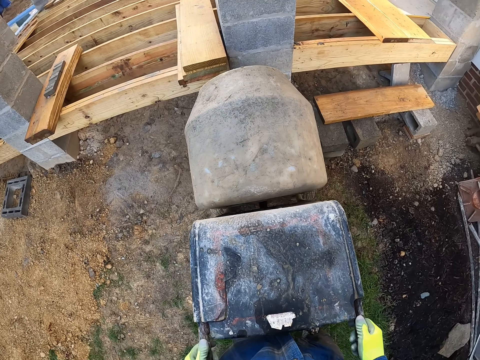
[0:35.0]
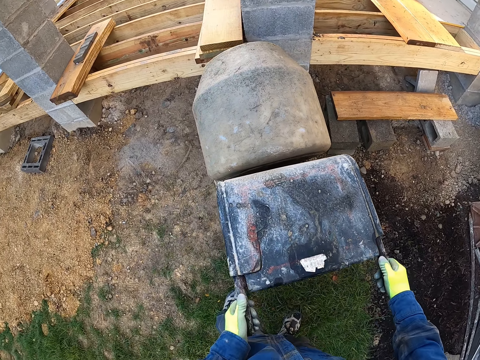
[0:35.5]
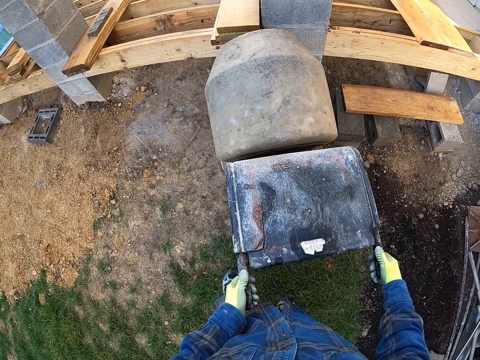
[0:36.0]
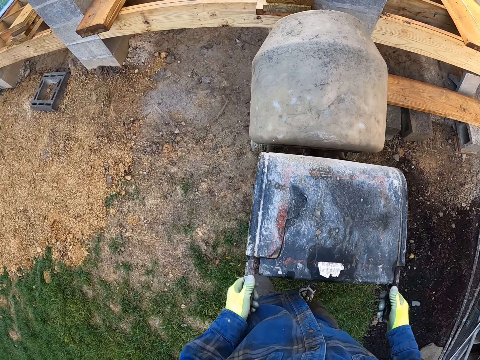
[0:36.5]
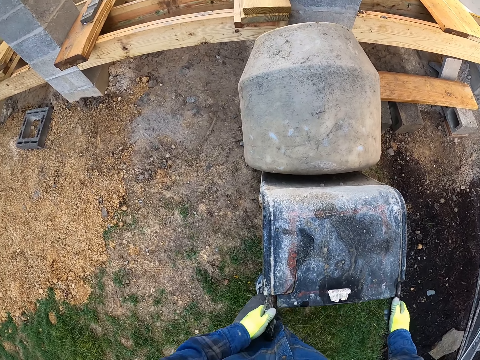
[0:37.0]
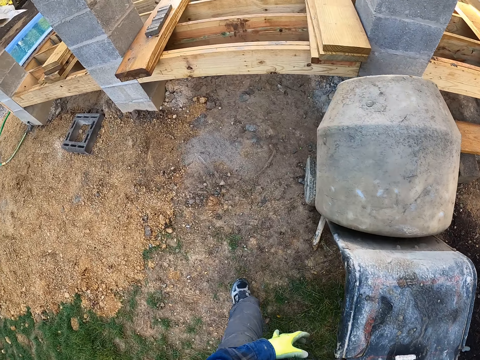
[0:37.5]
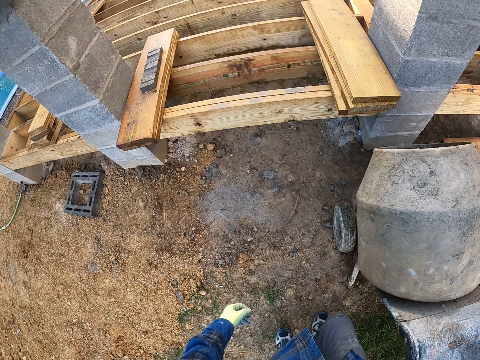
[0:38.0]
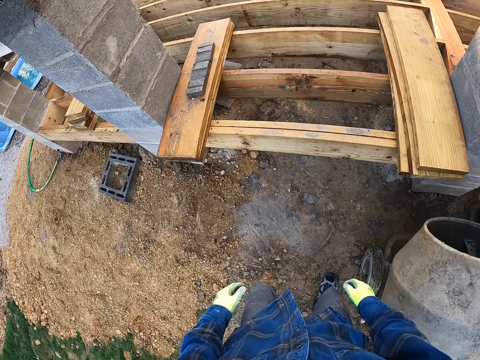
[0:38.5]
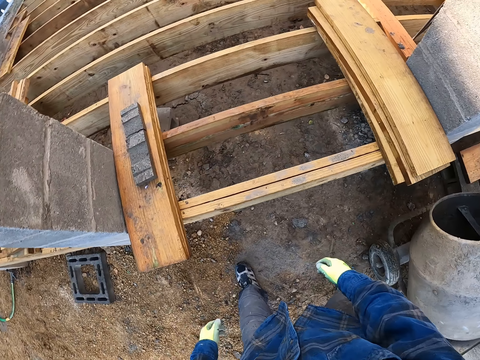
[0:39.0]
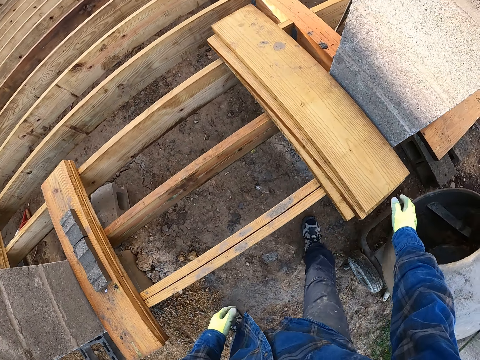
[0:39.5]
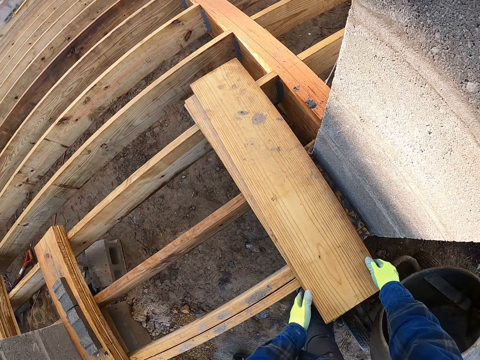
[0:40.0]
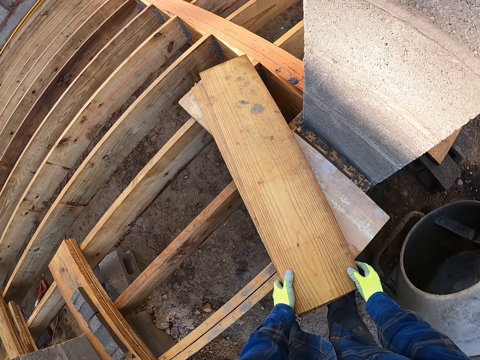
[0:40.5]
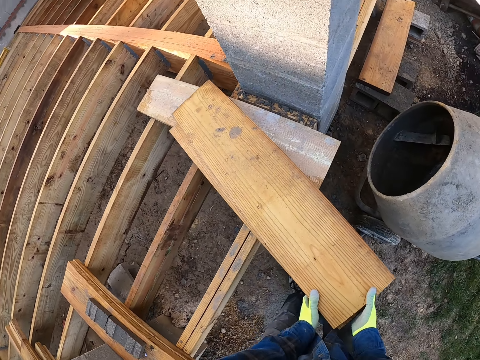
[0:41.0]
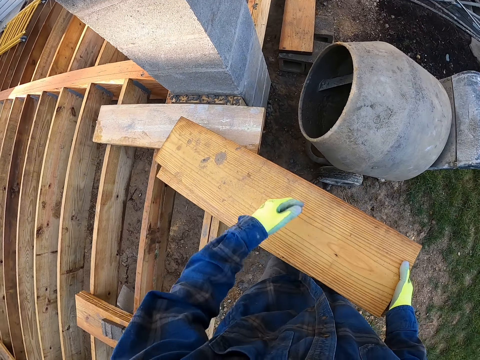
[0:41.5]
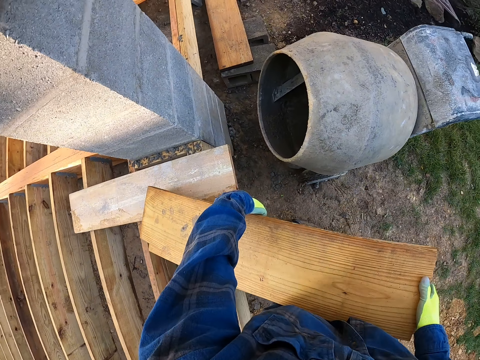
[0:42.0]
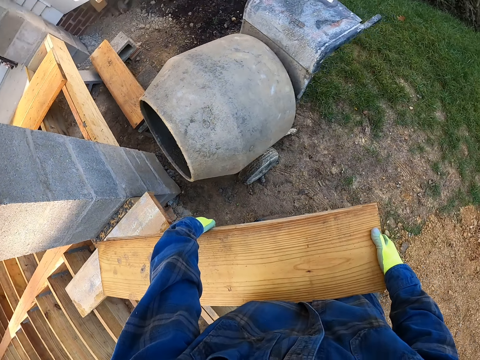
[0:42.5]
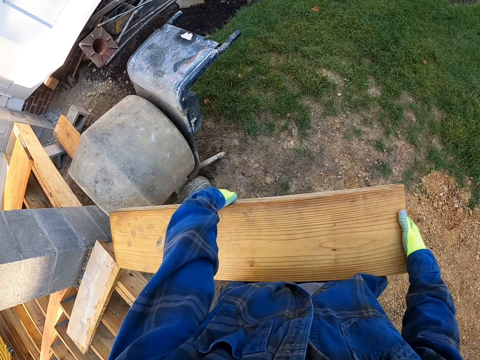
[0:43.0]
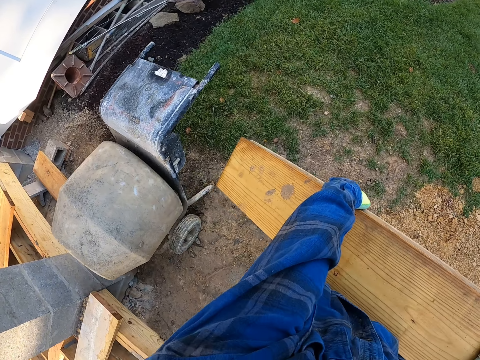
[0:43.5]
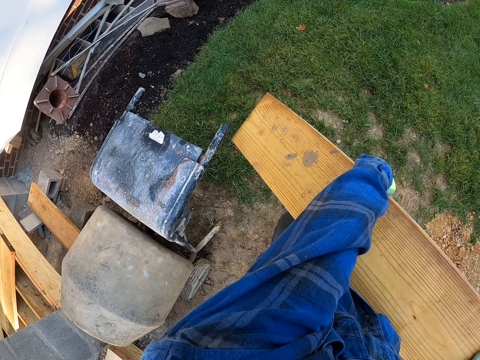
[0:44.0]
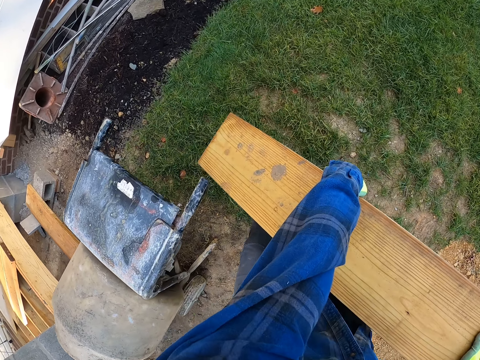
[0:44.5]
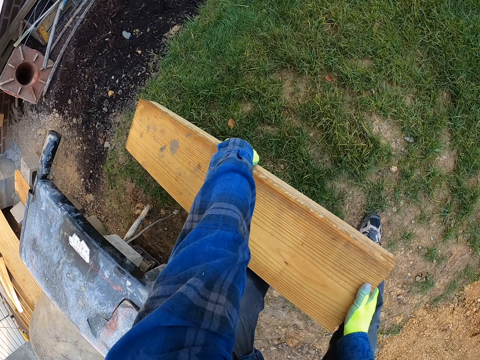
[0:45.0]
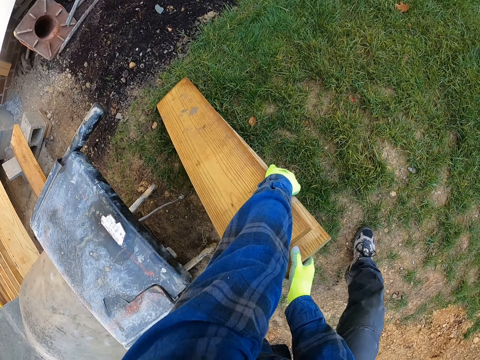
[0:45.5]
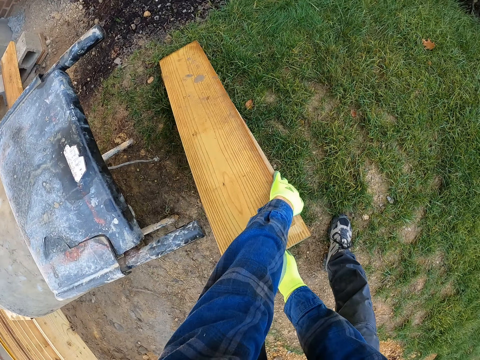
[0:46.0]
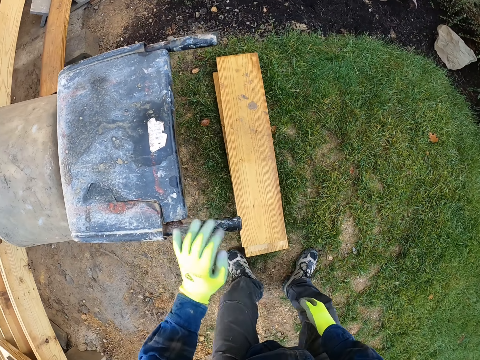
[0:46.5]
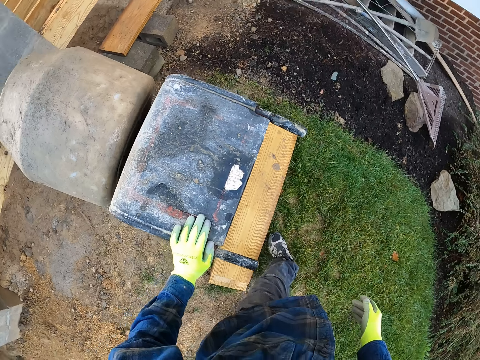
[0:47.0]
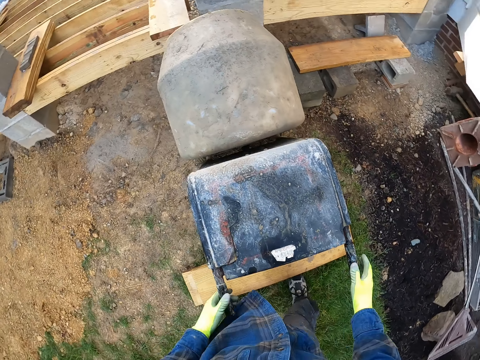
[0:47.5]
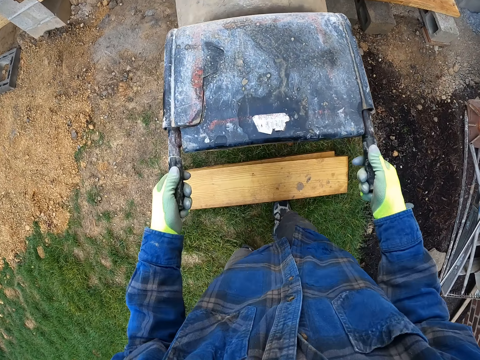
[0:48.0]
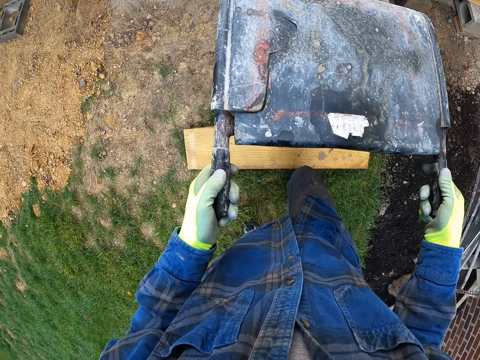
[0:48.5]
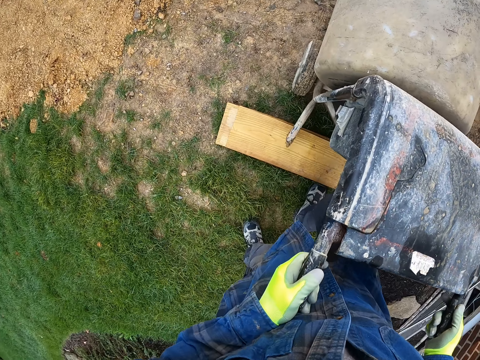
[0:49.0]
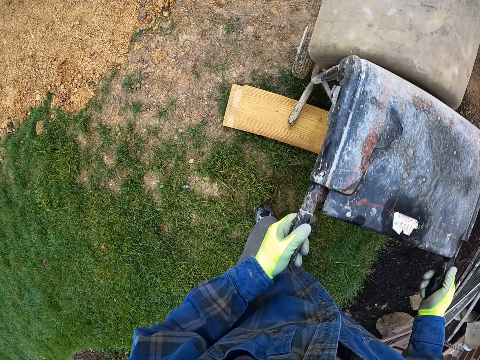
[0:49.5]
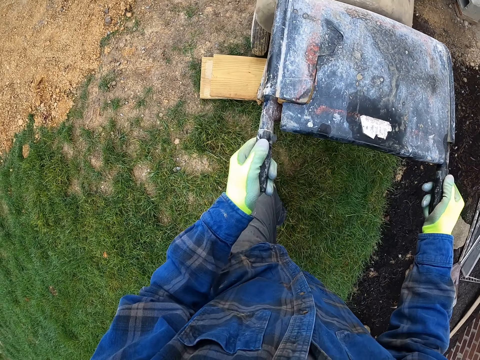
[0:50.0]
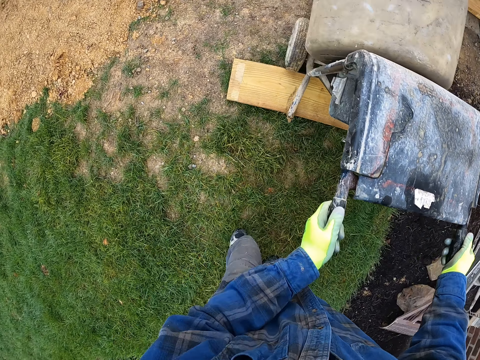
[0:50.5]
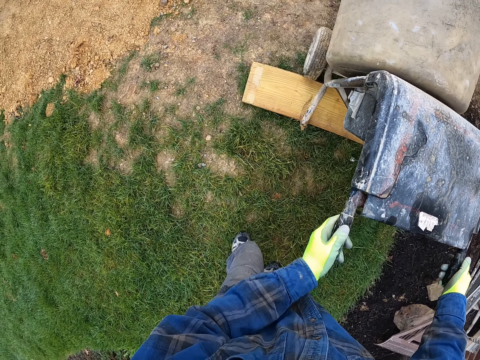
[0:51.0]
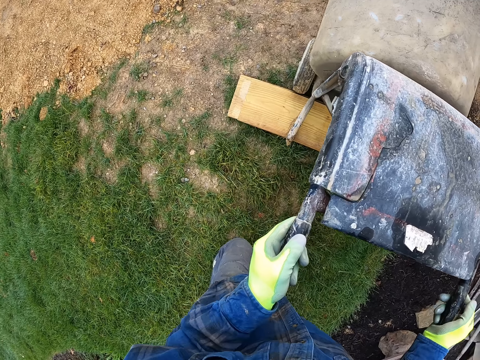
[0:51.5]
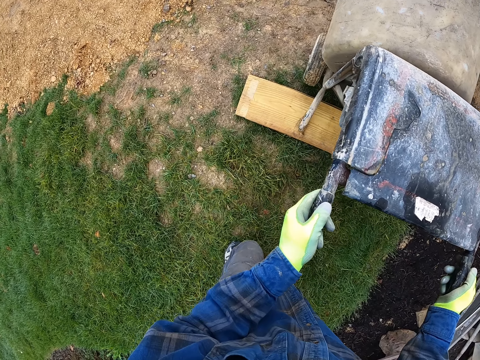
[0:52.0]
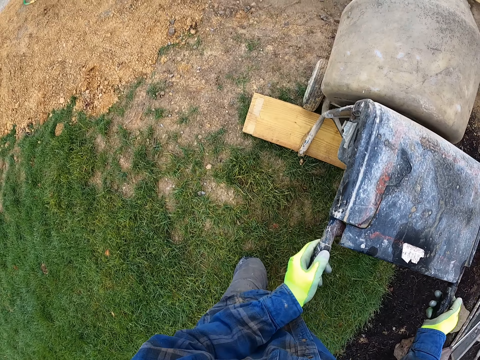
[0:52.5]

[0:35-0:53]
The camera wearer places the concrete mixer on the floor. He moves some pieces of wood on a wood frame with his hands. He picks up a piece of wood. He carries some of the pieces of wood on the wood frame. He drops the pieces of wood on the floor. He lifts the concrete mixer and places the concrete mixer on the pieces of wood.

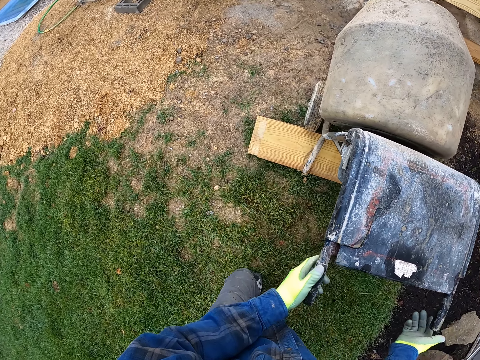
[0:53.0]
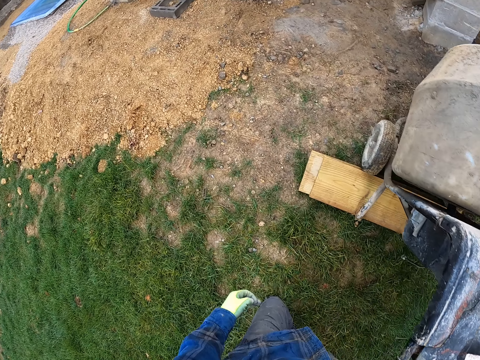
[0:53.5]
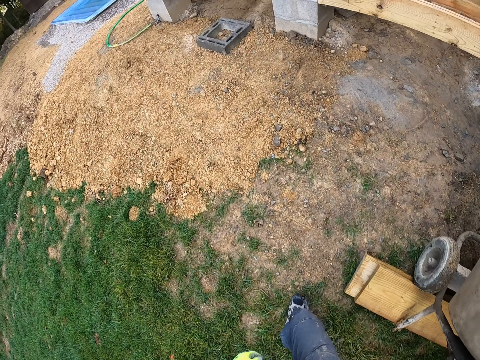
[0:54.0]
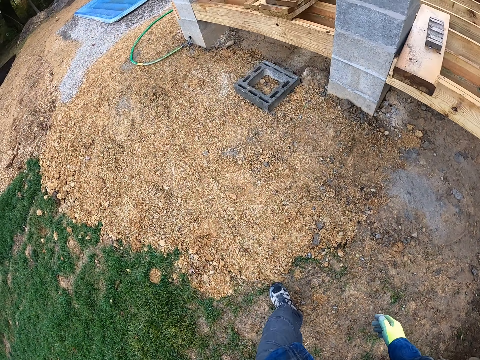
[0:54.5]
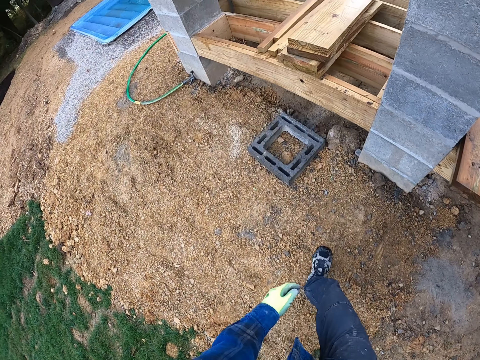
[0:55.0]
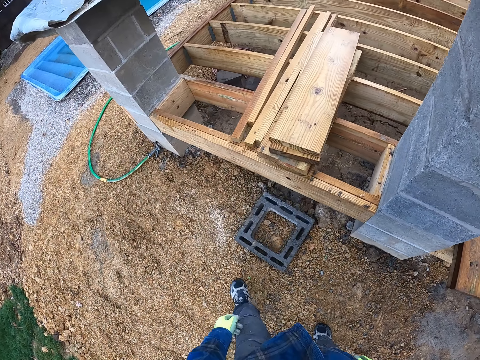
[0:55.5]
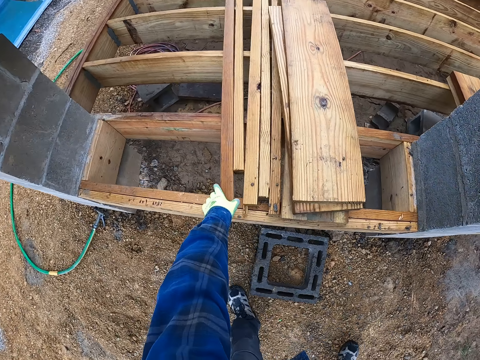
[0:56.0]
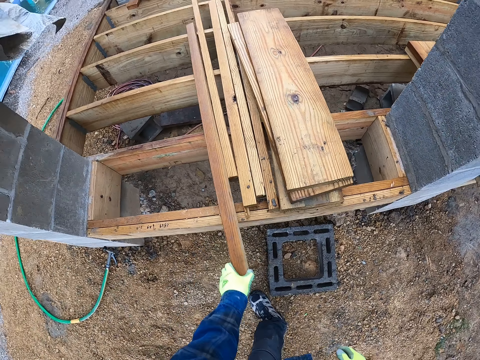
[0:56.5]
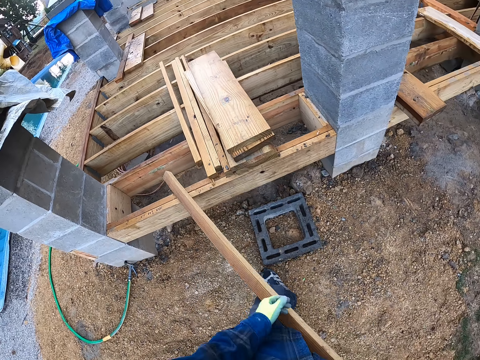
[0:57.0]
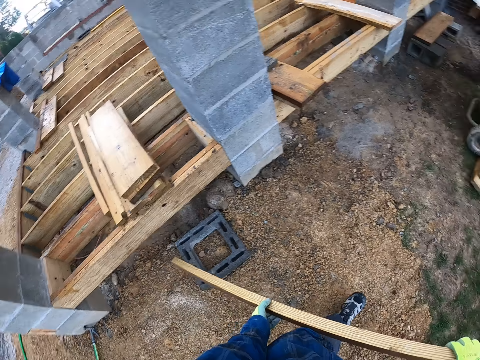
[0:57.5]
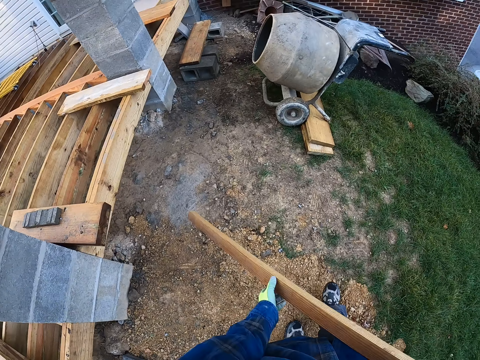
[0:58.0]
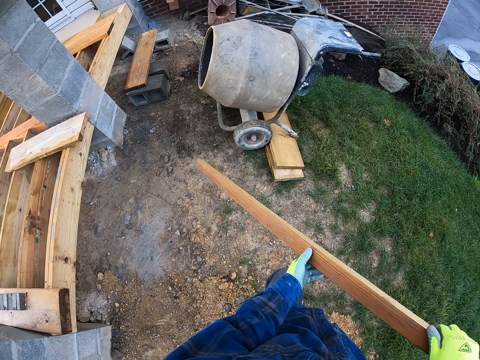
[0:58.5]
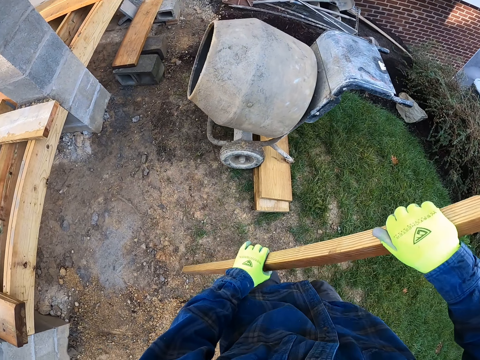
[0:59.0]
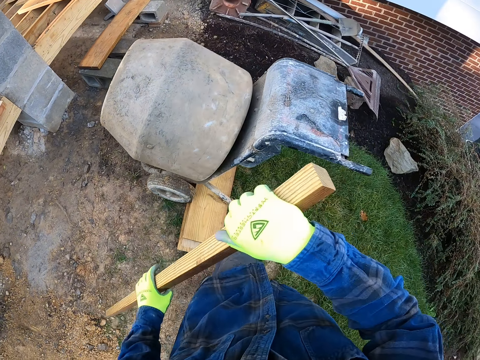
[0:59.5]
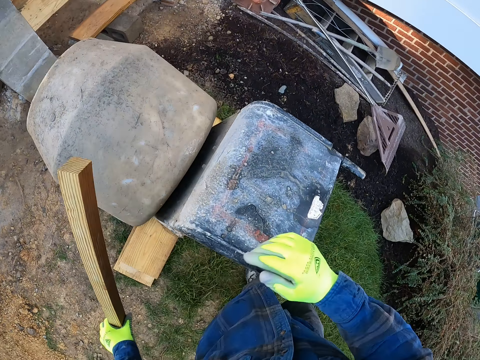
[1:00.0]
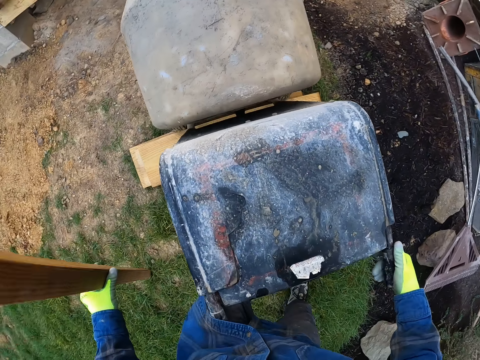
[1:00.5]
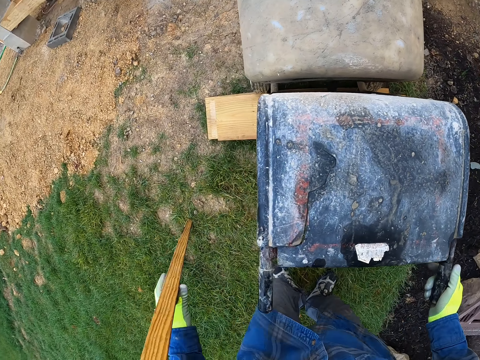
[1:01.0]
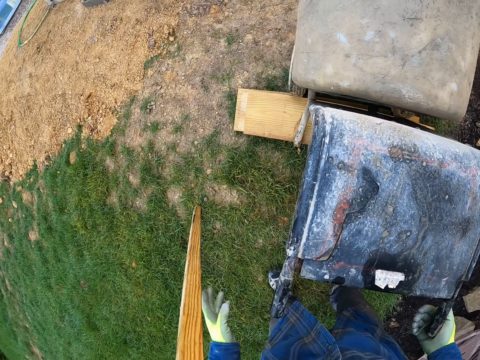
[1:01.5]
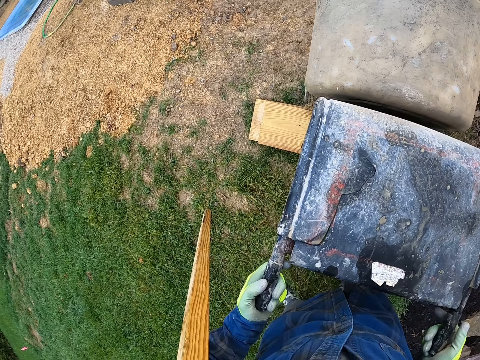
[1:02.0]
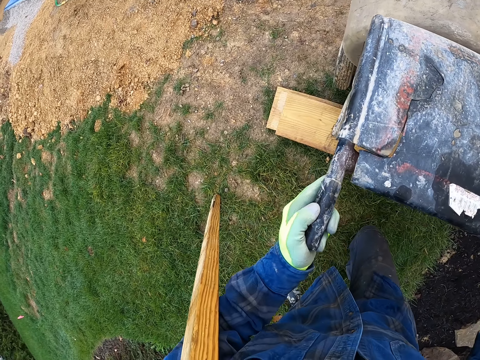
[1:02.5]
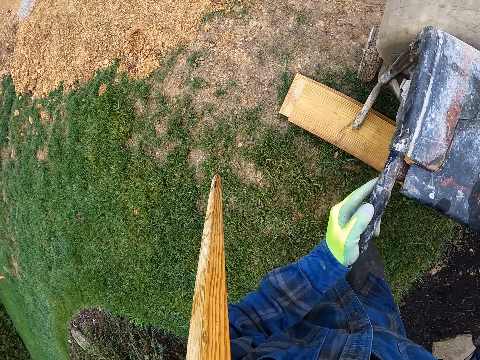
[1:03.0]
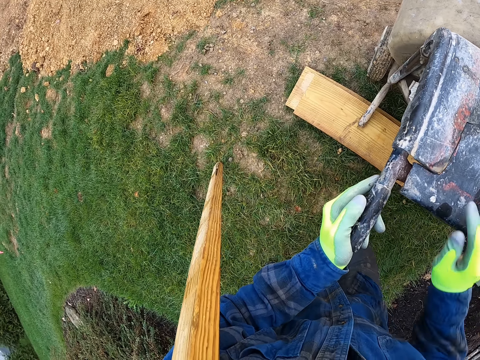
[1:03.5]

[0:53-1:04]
The camera wearer walks around the construction site. He picks up a piece of wood on a wood frame. He holds the piece of wood with his left hand. He adjusts the concrete mixer with his right hand. He puts the piece of wood on the ground. He adjusts the concrete mixer with his hands on the pieces of wood. He places the piece of wood in his left hand by his shoulder. He lifts the concrete mixer.
